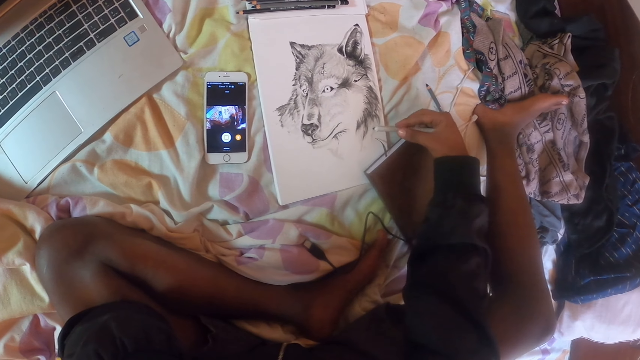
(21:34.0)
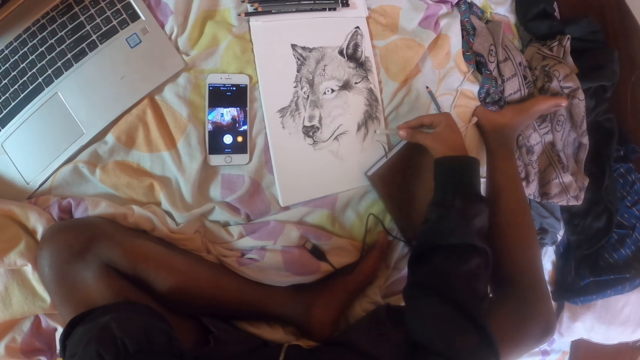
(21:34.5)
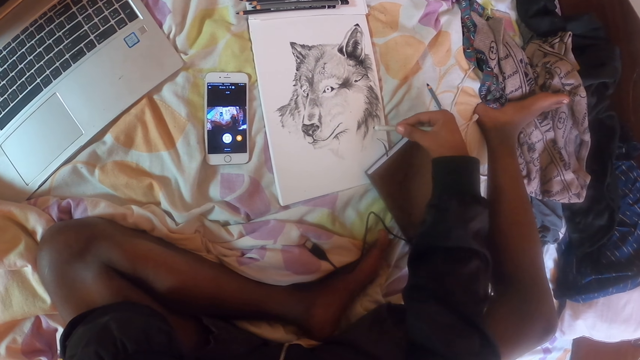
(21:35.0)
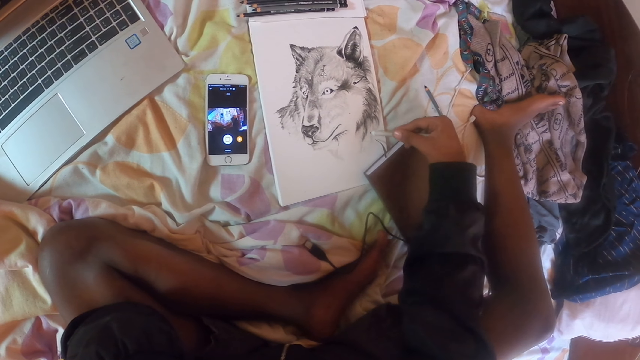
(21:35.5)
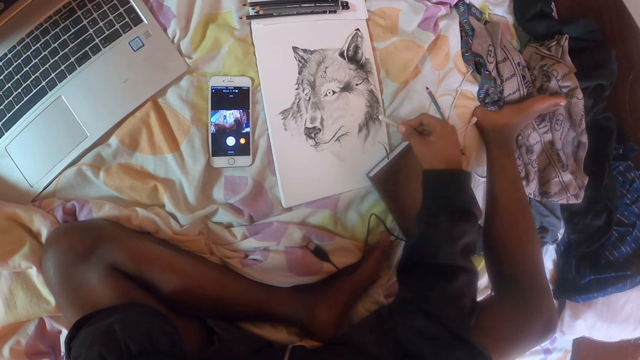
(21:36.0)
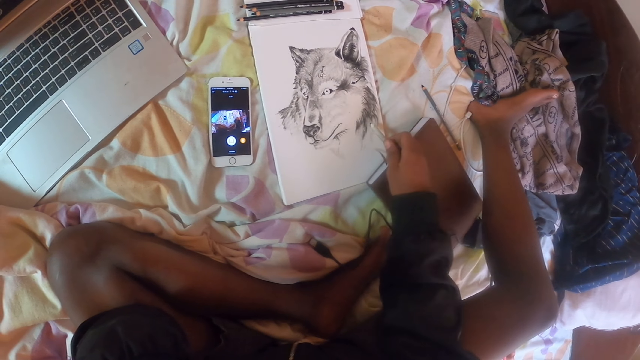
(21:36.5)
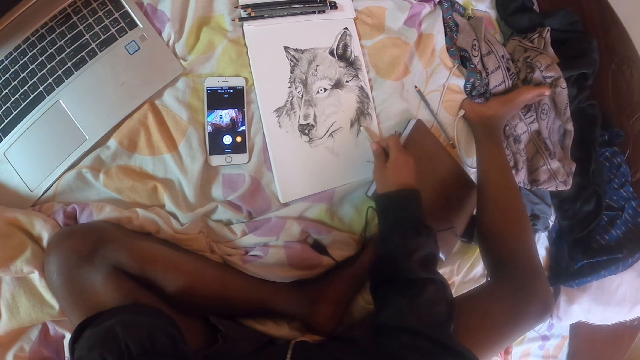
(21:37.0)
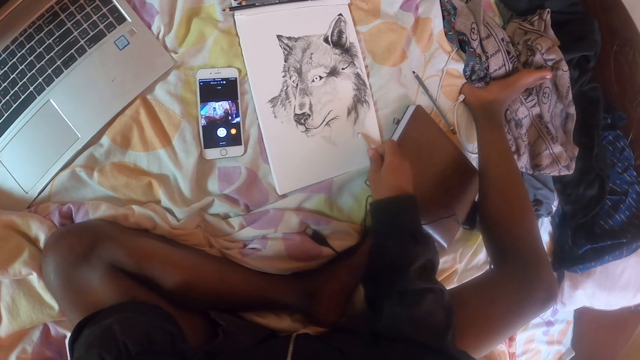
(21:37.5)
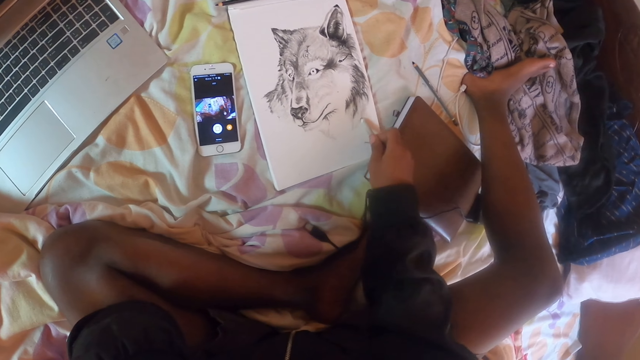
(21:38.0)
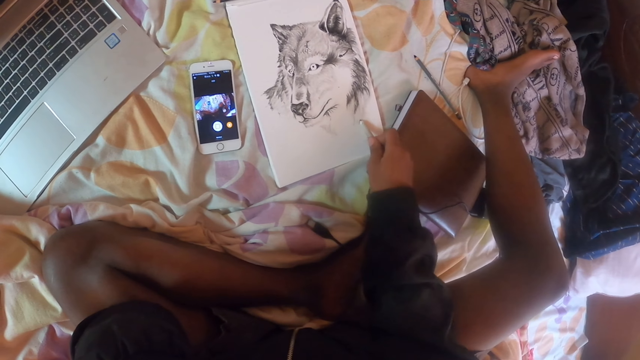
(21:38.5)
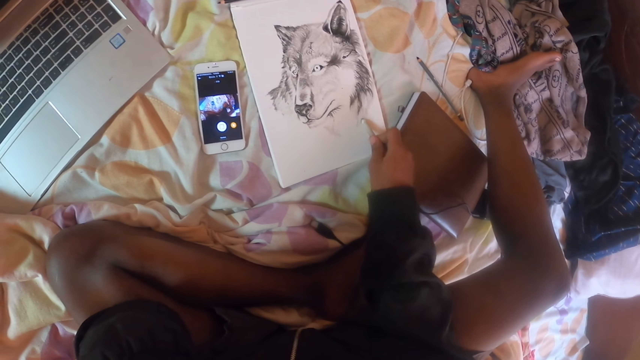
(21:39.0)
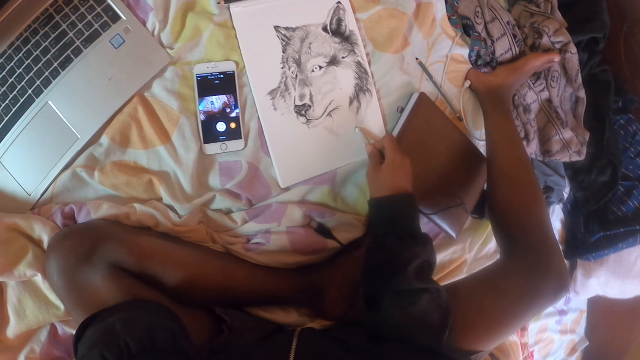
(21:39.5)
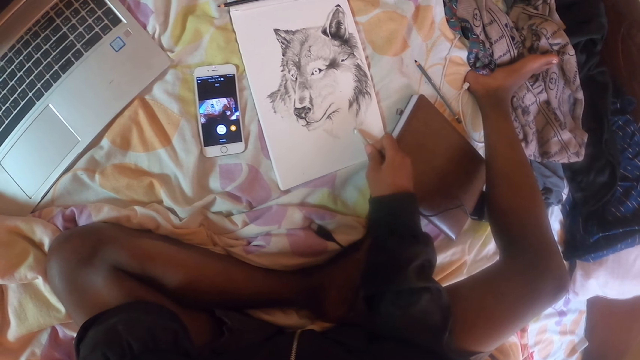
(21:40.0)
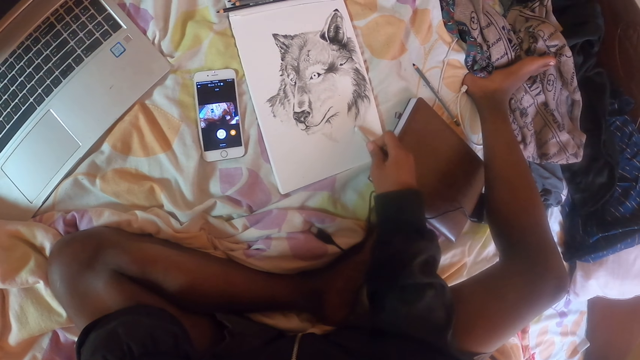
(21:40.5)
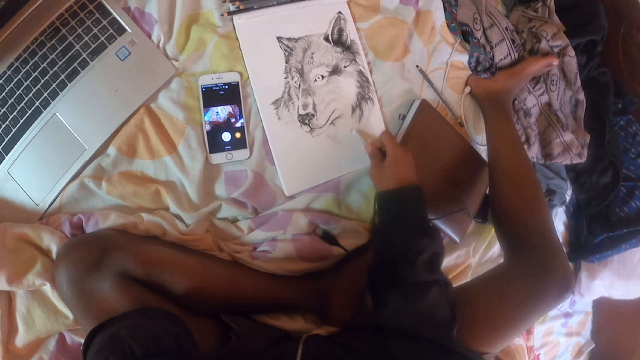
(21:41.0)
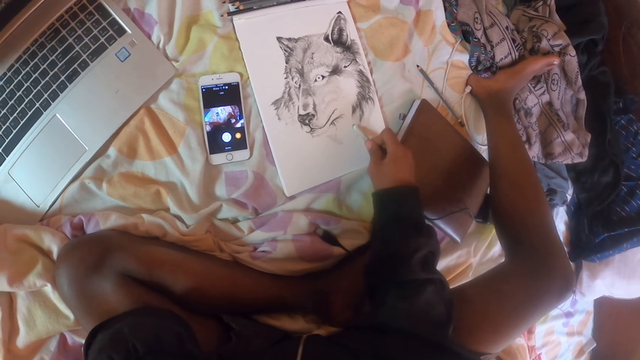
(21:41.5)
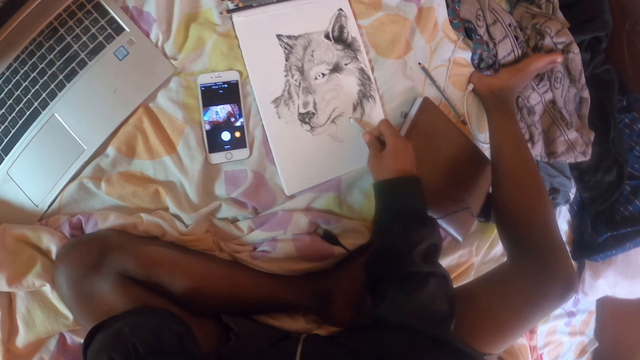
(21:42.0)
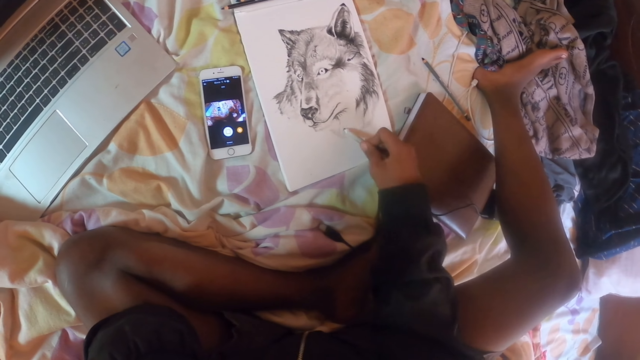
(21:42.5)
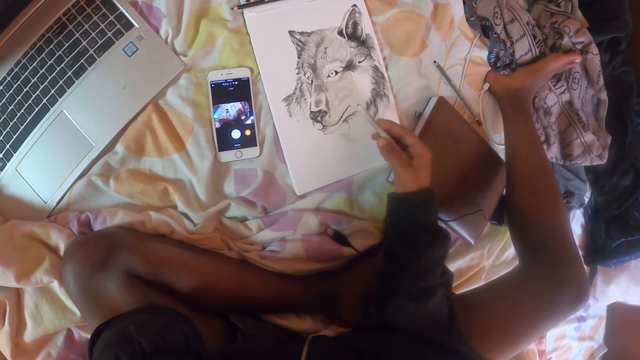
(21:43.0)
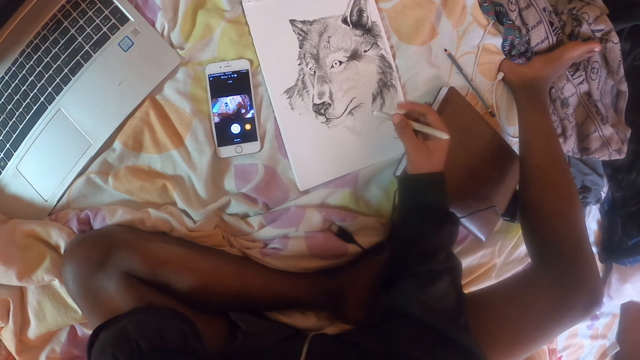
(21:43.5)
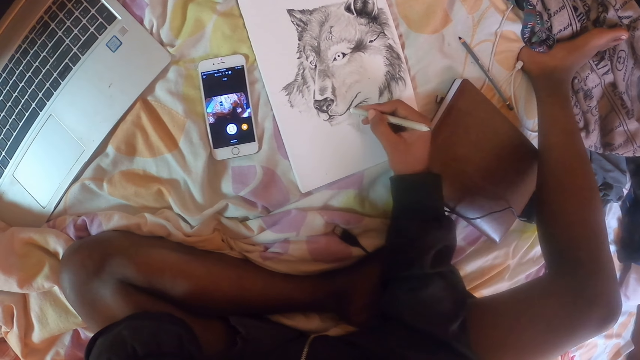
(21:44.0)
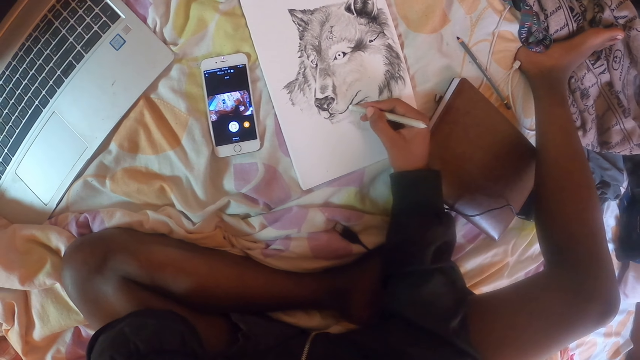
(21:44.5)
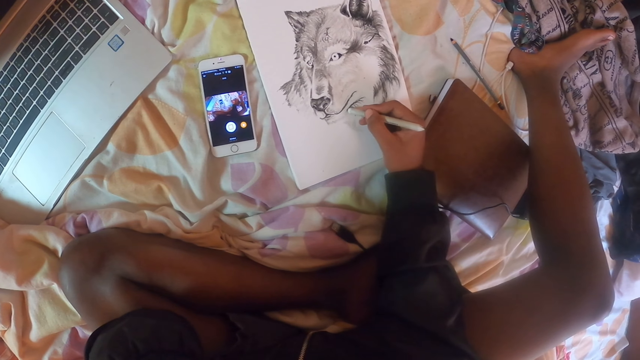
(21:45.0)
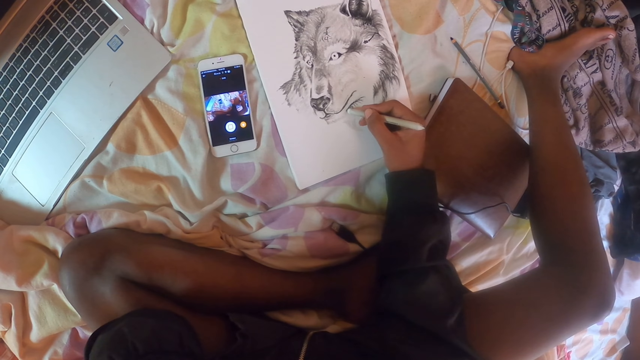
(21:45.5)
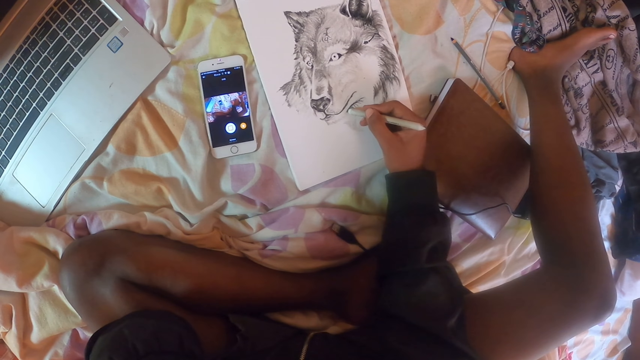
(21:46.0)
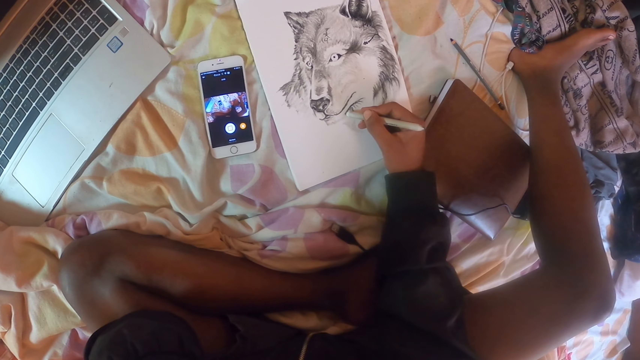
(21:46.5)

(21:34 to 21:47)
The camera wearer adjusts a book with the right hand. They draw on the drawing book with a pencil.

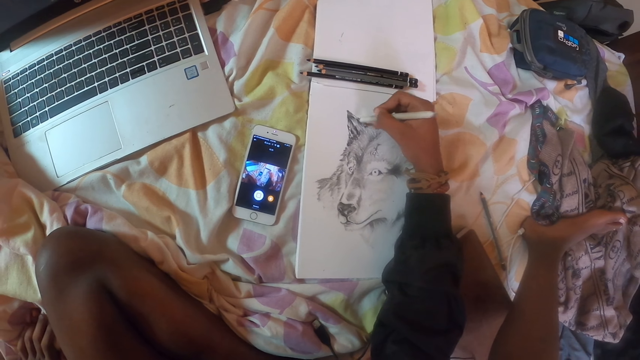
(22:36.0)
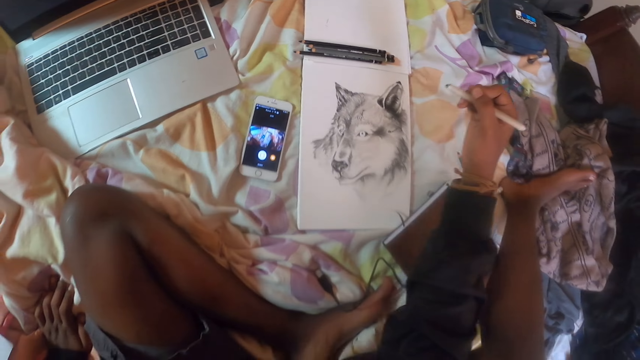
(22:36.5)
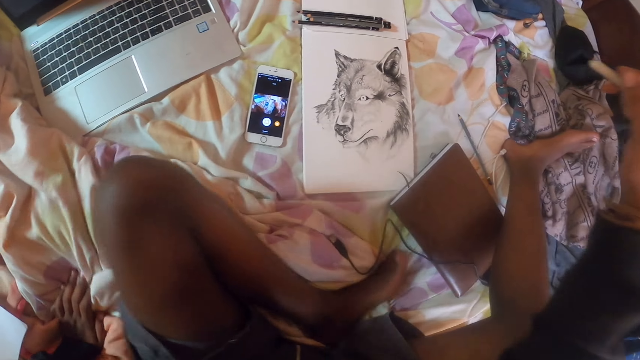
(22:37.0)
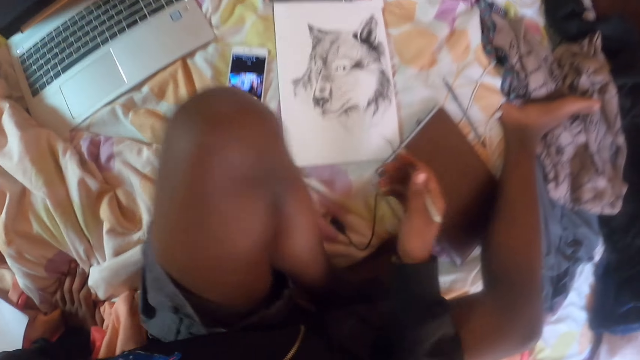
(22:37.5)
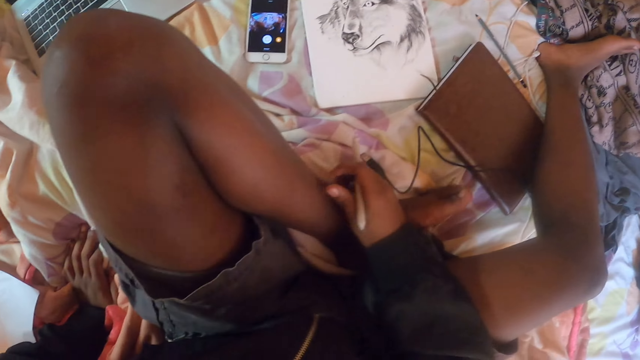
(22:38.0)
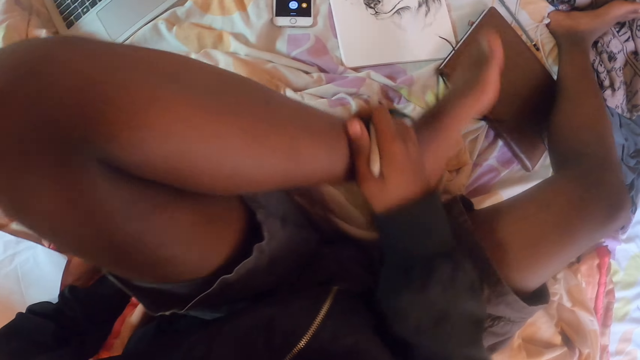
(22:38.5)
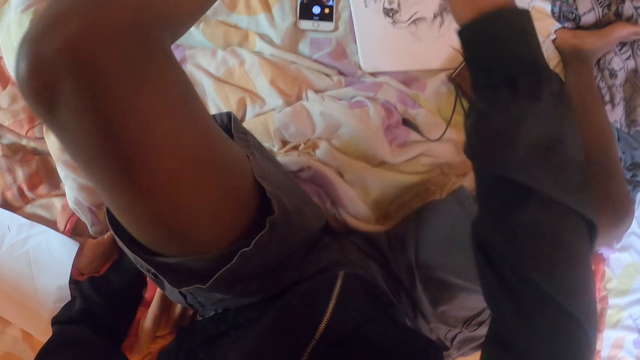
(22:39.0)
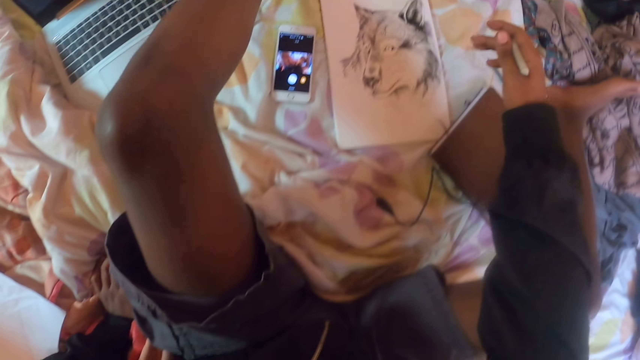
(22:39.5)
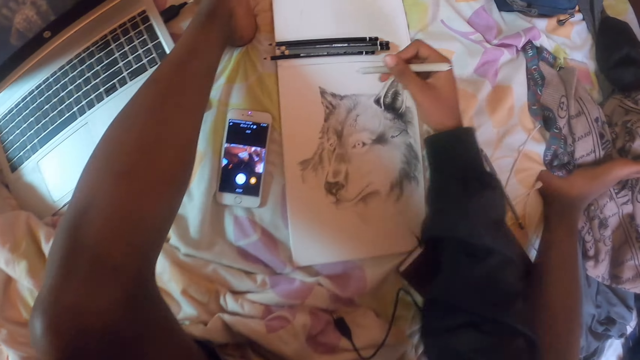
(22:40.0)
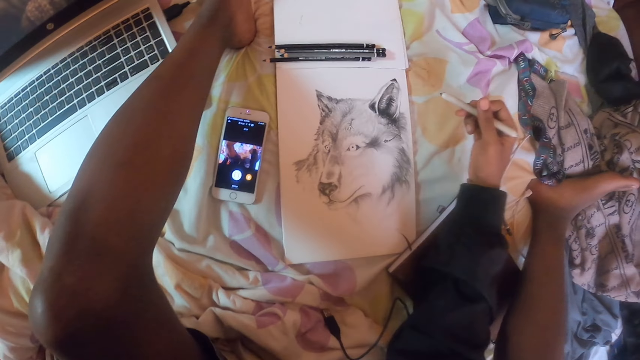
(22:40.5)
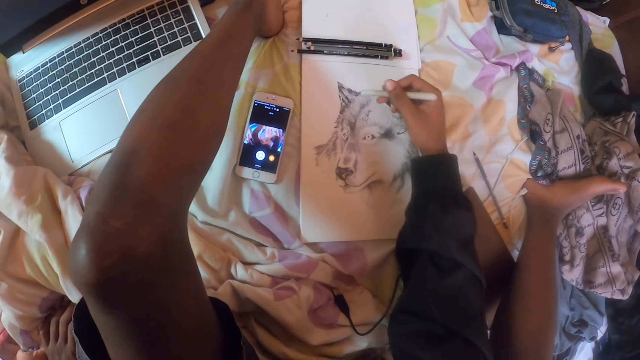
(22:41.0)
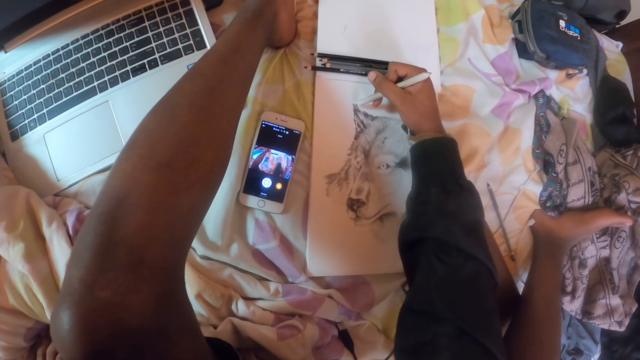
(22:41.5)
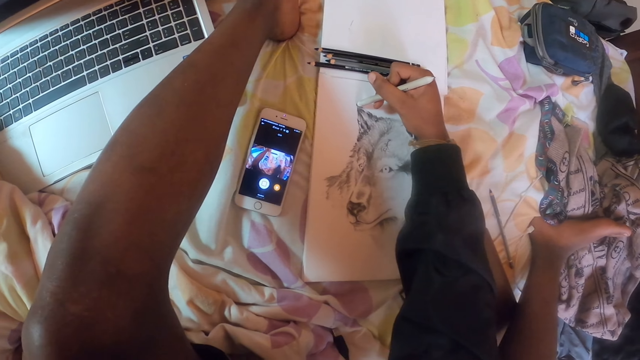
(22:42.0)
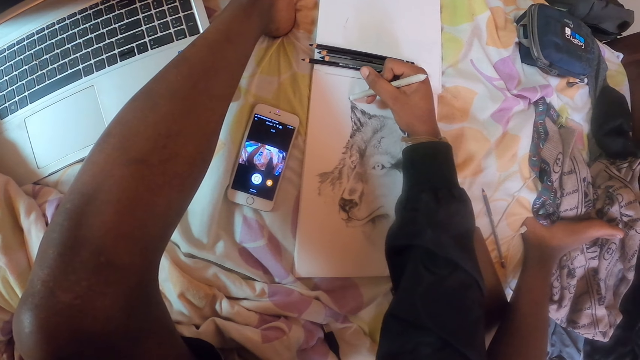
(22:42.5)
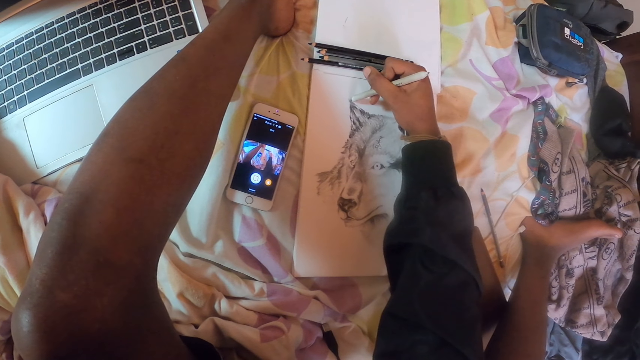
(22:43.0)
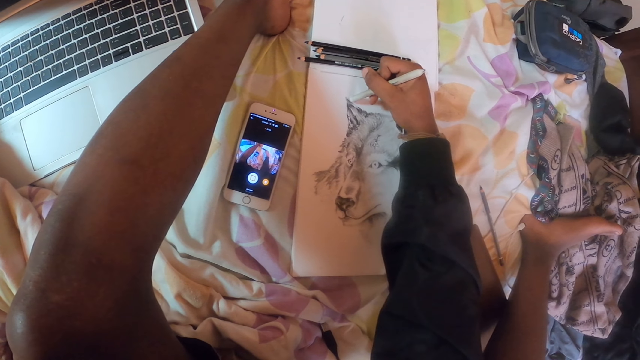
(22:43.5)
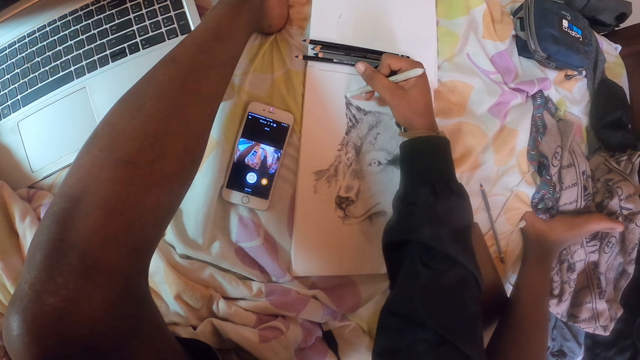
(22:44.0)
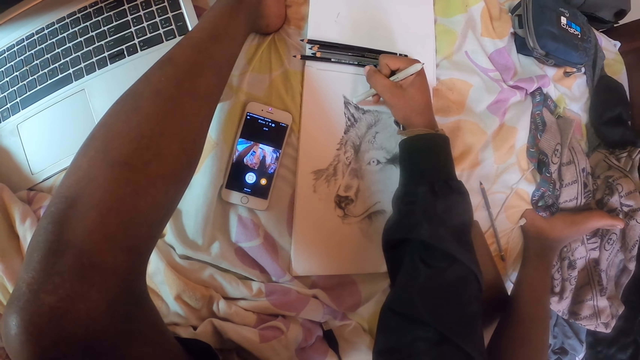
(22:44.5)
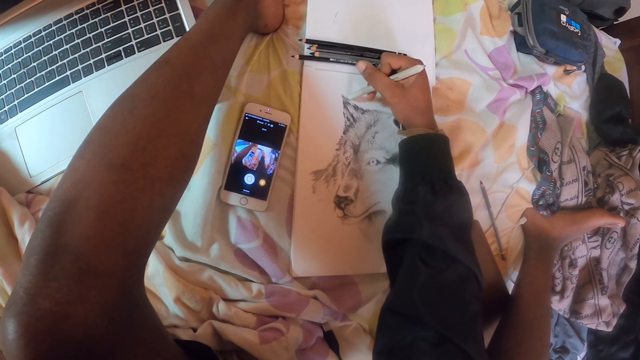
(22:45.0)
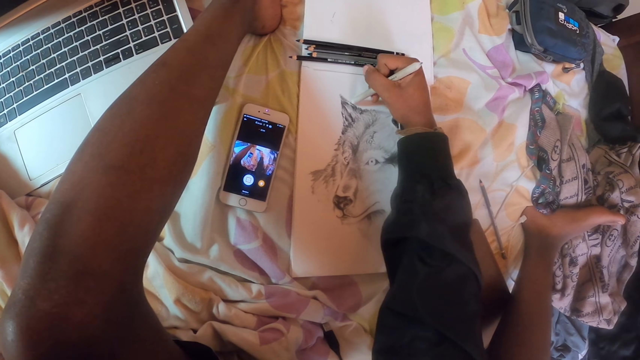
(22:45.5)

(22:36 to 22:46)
The camera wearer moves the left leg. They draw on the drawing book with a pencil.
